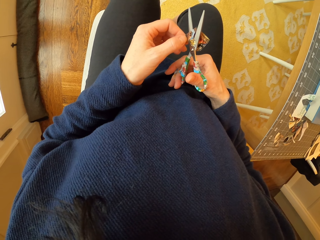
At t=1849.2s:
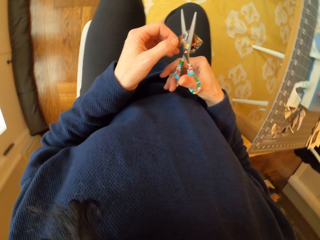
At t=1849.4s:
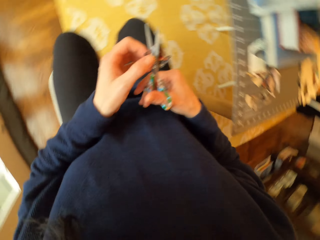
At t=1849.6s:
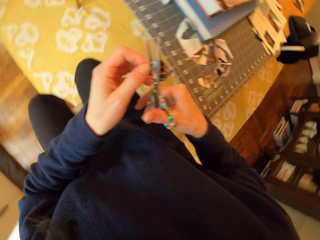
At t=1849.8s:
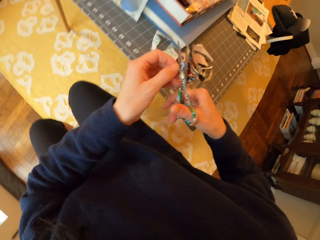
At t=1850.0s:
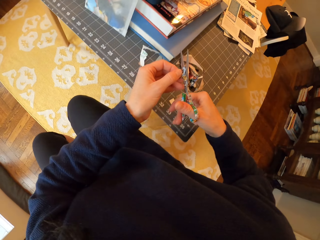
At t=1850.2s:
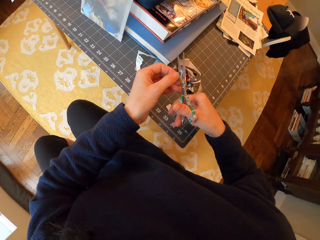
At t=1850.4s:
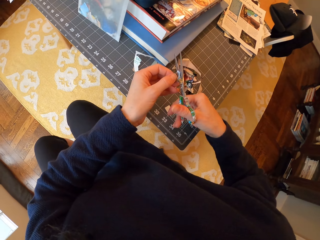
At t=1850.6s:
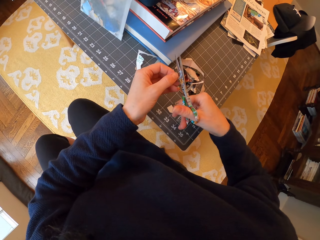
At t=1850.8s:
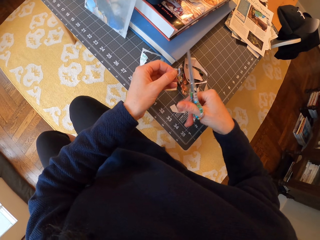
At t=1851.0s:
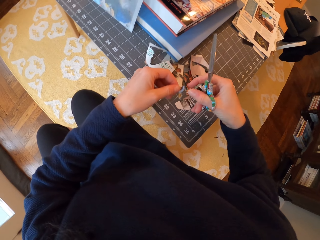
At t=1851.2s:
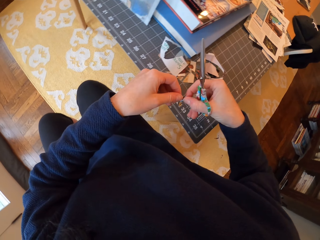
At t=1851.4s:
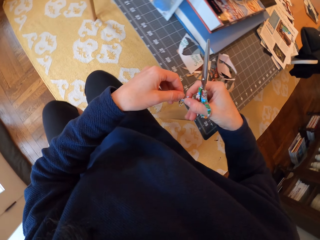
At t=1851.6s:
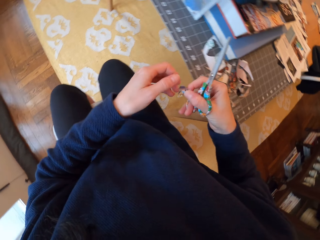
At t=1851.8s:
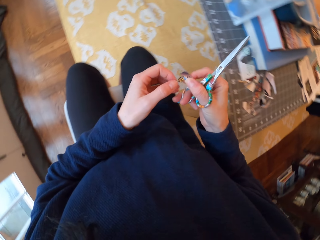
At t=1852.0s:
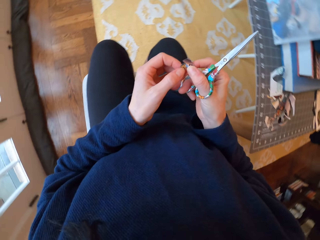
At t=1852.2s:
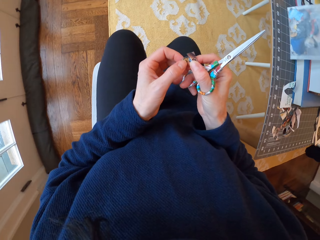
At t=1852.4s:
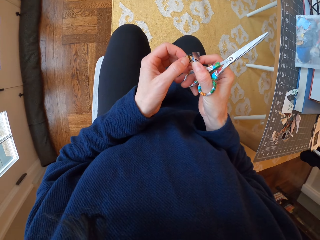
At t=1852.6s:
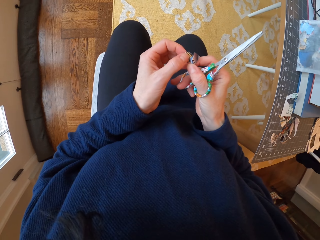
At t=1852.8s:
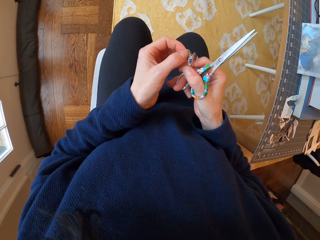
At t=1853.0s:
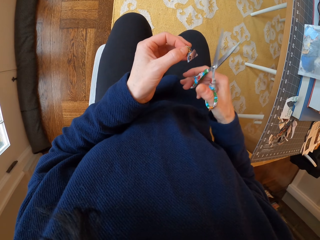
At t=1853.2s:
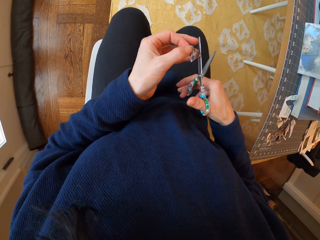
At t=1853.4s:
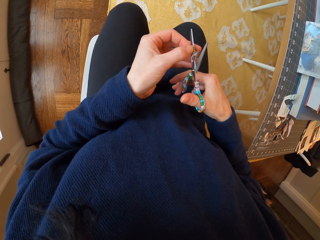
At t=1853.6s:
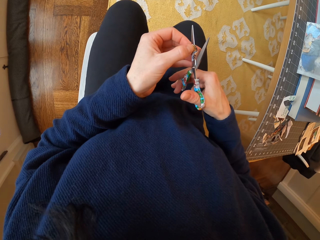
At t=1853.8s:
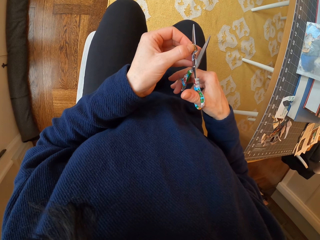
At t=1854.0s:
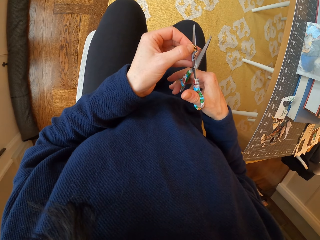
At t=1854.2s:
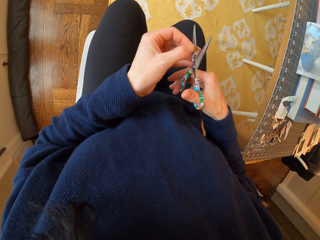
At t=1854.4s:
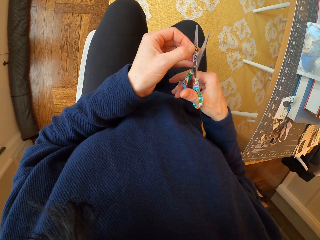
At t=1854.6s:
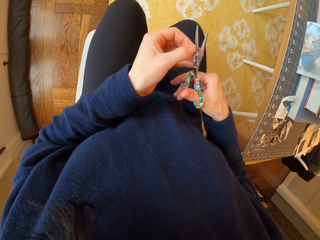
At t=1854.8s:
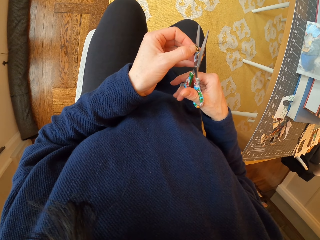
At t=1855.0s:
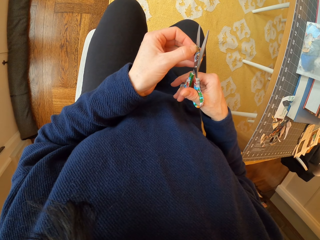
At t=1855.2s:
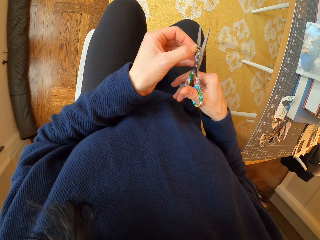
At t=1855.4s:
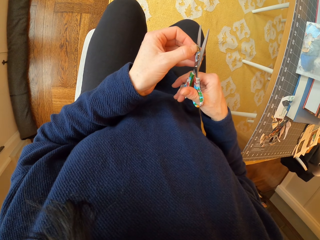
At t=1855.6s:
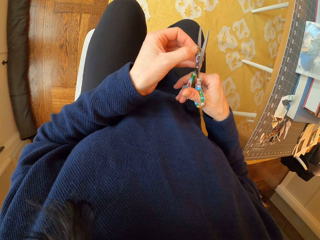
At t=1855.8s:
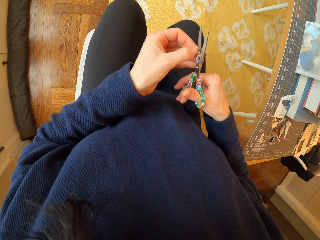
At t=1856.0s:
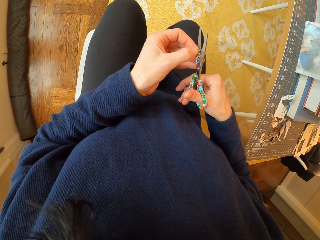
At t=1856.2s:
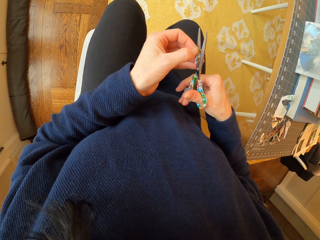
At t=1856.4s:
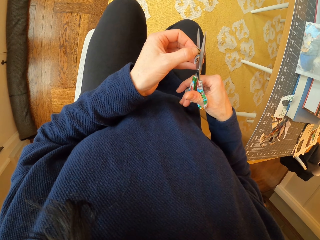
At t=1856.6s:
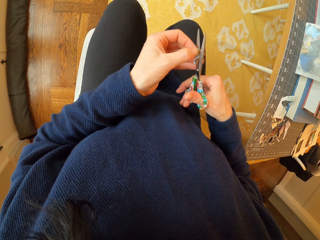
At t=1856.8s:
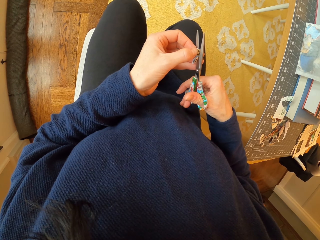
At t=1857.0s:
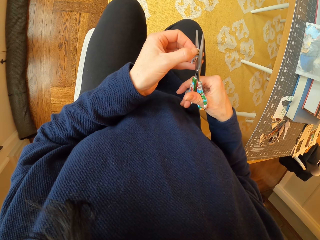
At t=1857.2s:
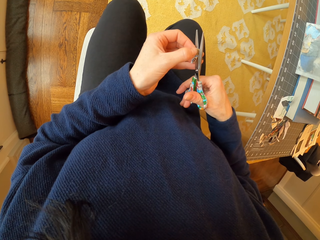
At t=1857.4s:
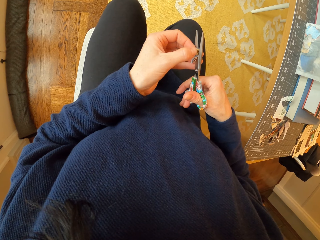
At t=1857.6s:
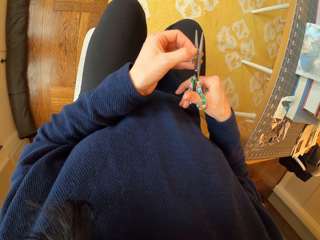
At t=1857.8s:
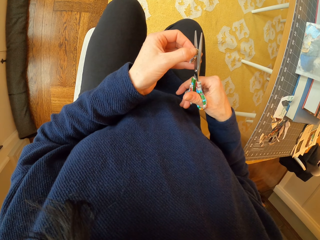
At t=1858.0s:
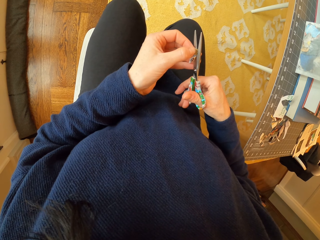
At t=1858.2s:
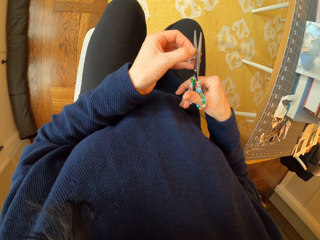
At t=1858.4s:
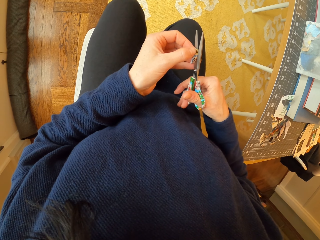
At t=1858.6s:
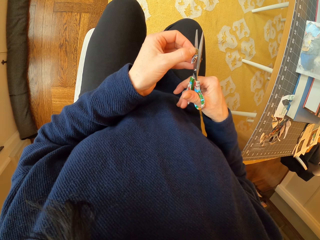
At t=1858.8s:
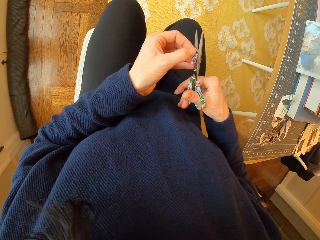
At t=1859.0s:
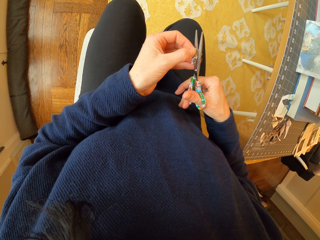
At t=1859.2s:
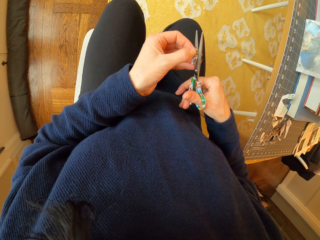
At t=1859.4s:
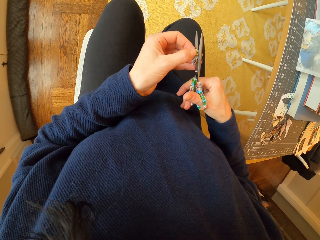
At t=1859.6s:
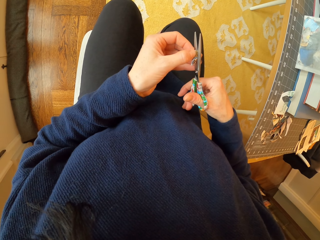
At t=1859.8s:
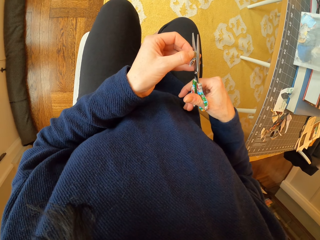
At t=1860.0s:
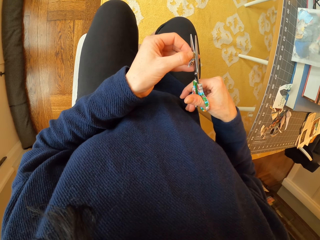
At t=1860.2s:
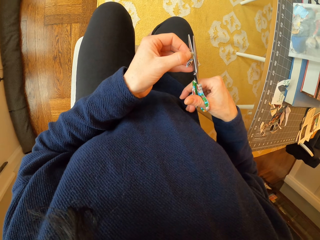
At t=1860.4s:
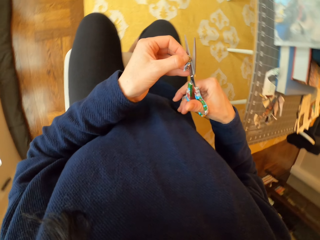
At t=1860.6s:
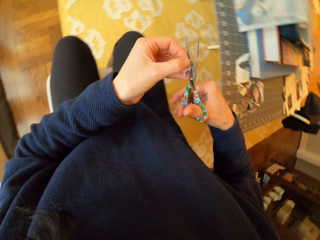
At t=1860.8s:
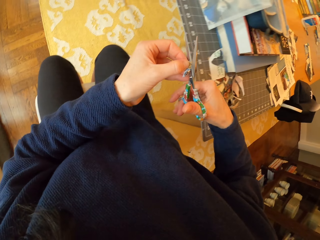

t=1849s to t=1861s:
The camera wearer drops the piece of paper on the table. They adjust the paper. They pass the piece of paper to the right hand and pass the piece of paper to the left hand. They cut the piece of paper with the scissor.

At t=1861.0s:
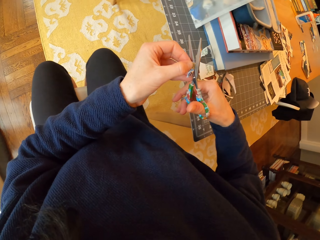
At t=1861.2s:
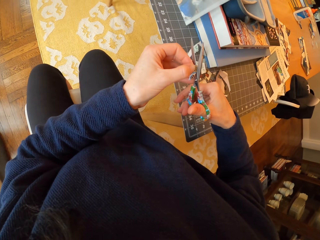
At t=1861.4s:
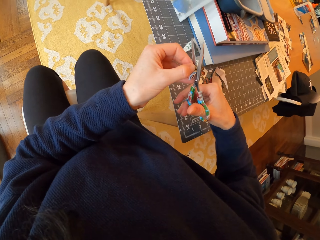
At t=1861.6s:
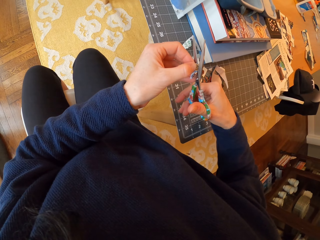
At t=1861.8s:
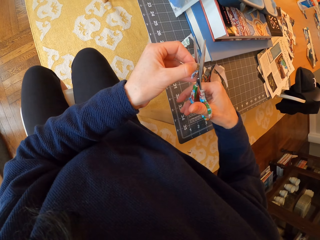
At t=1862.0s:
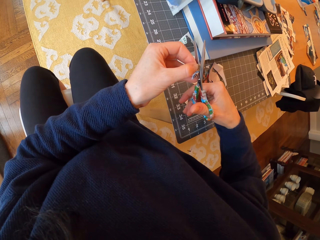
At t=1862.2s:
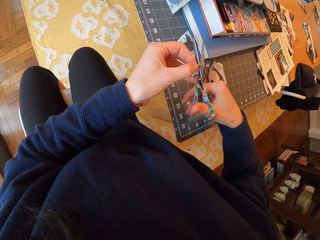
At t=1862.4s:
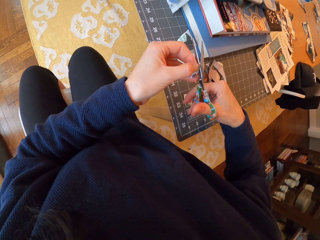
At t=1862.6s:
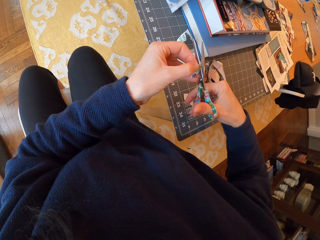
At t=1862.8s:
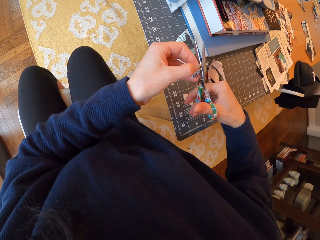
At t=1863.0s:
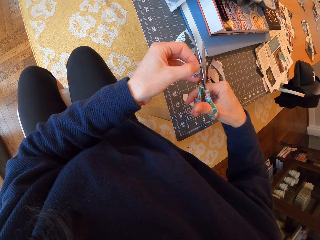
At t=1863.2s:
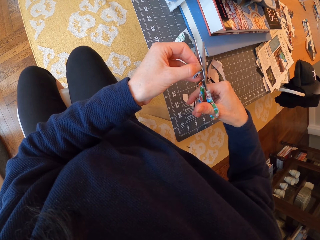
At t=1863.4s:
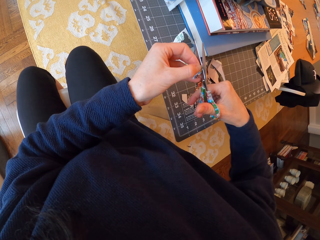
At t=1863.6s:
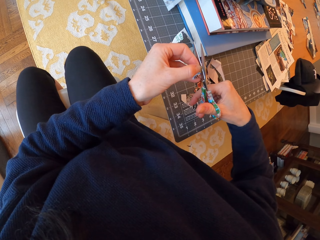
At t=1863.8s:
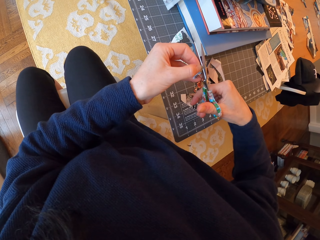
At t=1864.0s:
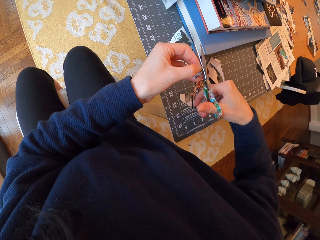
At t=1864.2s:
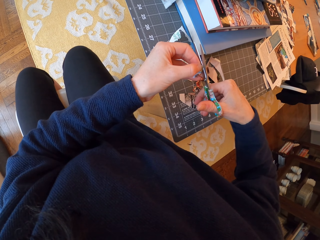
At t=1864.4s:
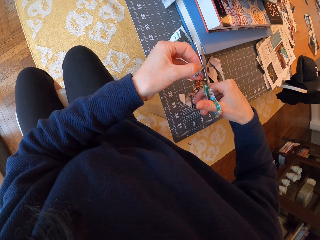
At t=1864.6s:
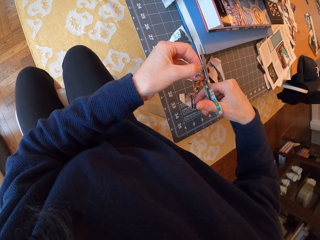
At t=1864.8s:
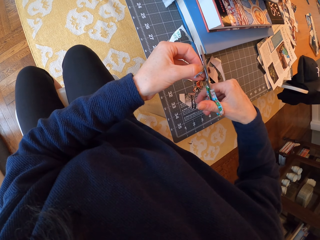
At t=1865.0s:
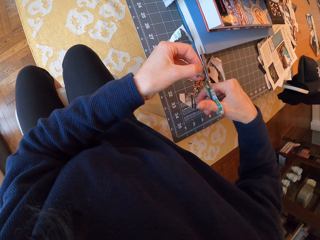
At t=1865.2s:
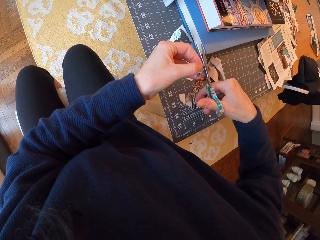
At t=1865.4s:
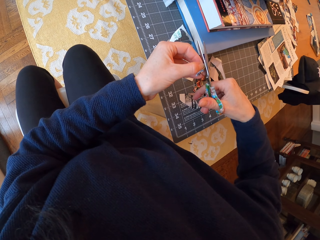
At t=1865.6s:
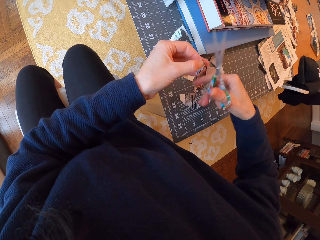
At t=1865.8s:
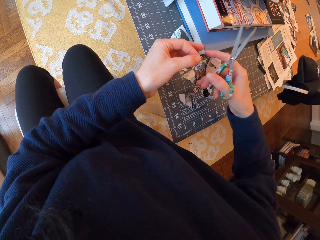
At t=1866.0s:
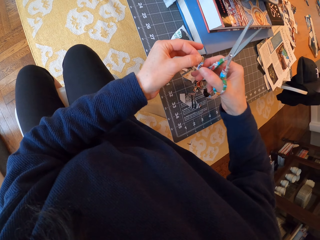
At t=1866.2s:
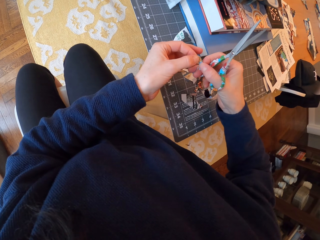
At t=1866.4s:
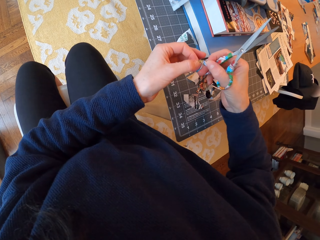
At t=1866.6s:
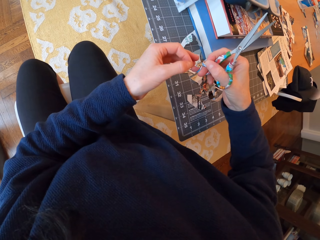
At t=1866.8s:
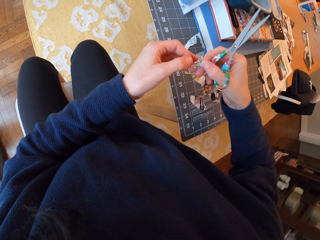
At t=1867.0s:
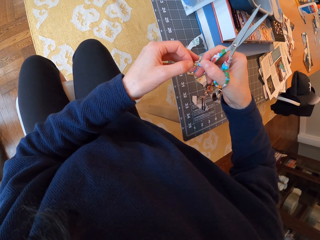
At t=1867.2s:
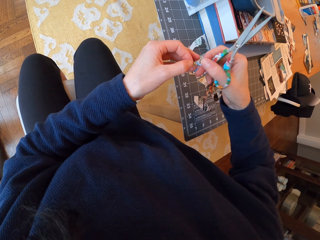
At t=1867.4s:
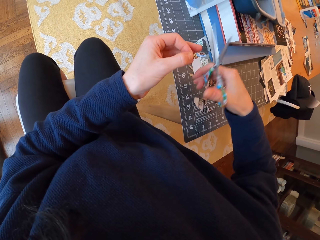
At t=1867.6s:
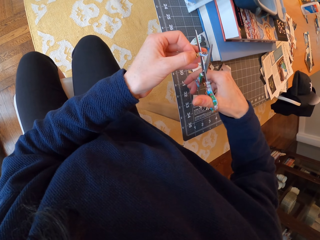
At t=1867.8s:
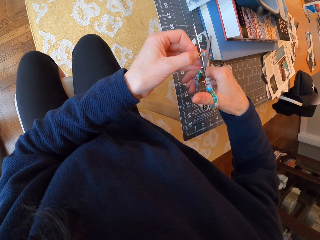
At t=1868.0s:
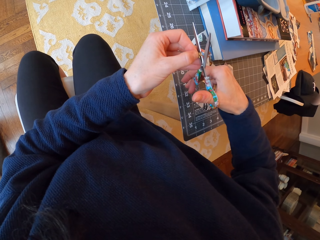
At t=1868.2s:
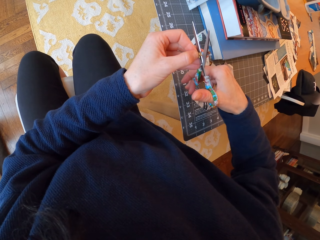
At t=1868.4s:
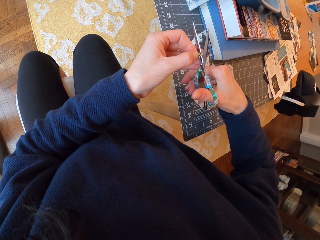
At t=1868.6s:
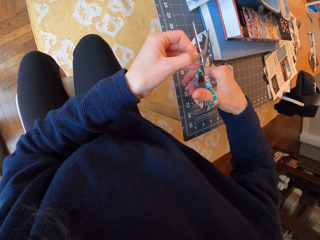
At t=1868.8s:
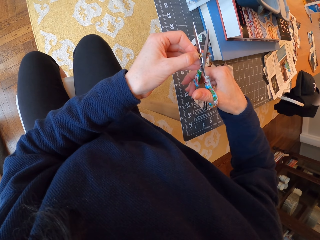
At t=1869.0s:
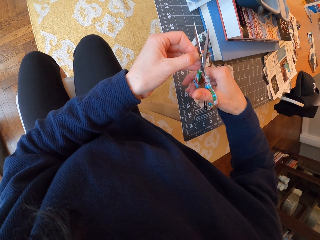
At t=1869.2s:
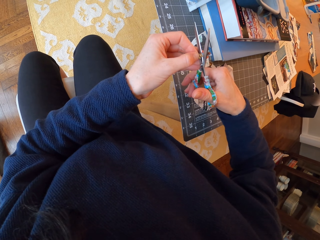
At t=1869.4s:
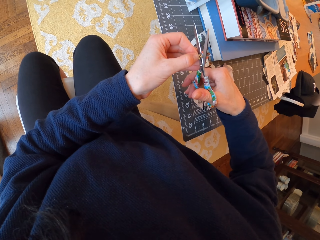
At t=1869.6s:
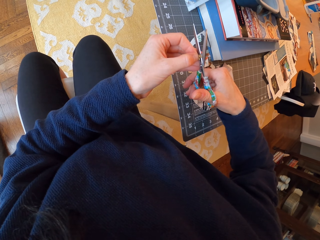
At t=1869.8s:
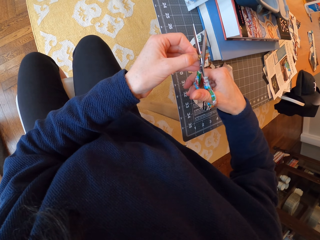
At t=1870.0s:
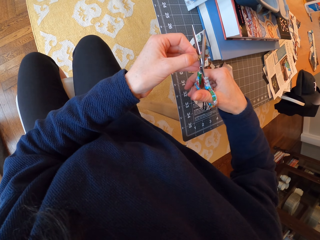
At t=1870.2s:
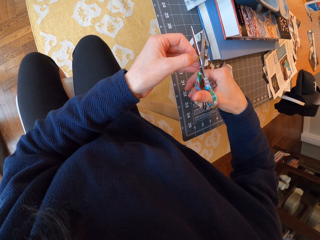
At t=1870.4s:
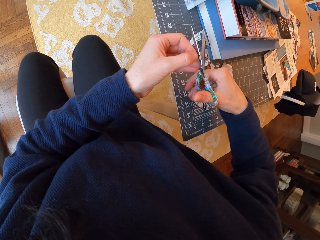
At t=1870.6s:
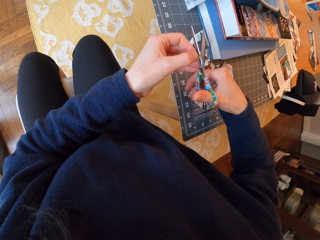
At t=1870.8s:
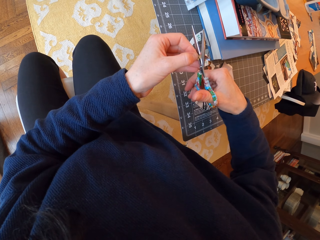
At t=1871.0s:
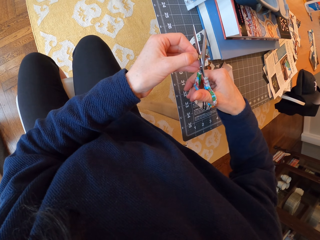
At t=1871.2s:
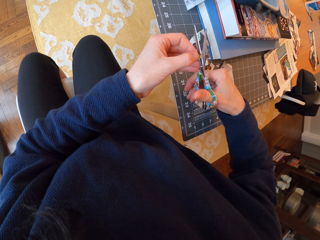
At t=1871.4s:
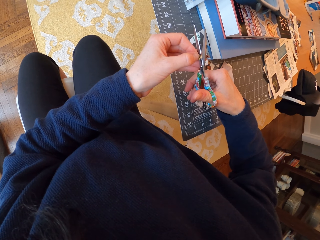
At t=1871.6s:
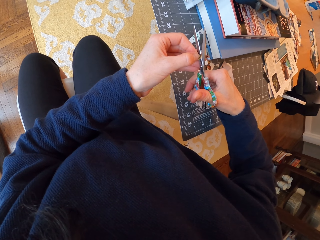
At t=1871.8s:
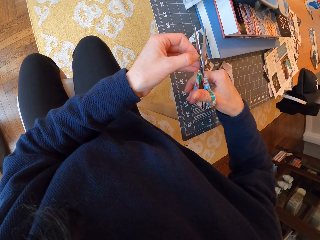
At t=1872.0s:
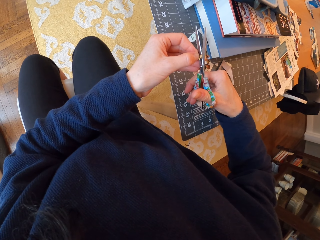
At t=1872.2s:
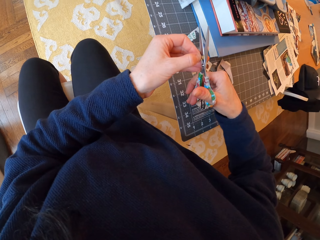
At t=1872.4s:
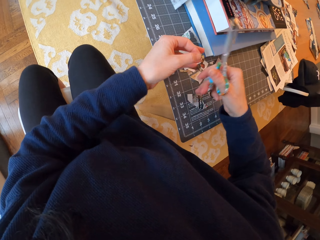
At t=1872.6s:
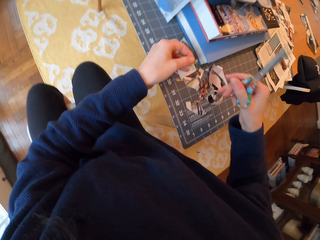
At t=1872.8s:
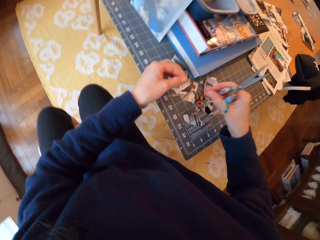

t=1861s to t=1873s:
The camera wearer passes the piece of paper to the right hand. They adjust the paper. They pass the piece of paper to the left hand. They cut the piece of paper with the scissor. They drop the piece of paper on the table.
